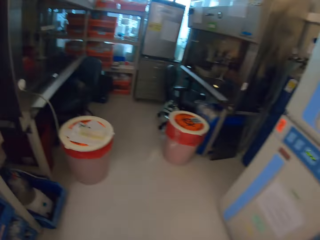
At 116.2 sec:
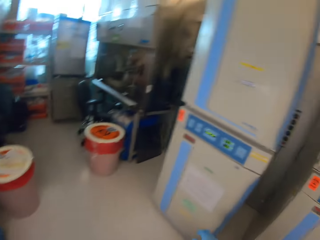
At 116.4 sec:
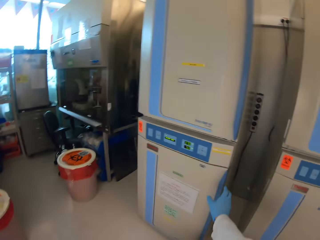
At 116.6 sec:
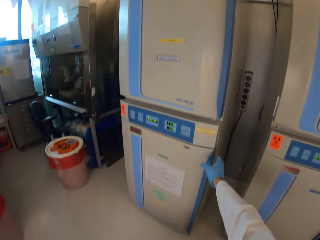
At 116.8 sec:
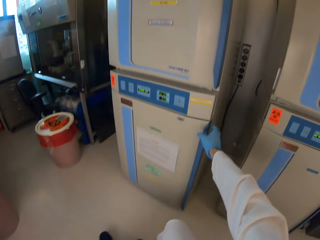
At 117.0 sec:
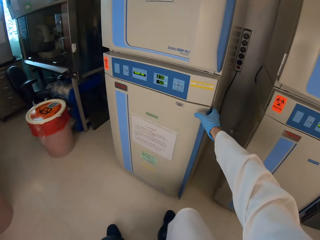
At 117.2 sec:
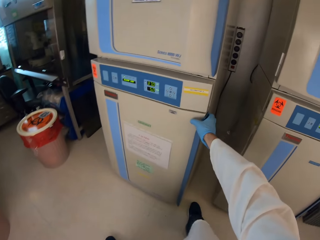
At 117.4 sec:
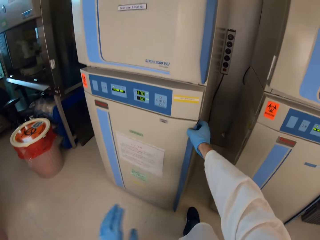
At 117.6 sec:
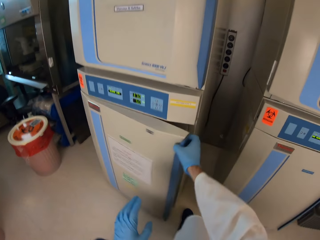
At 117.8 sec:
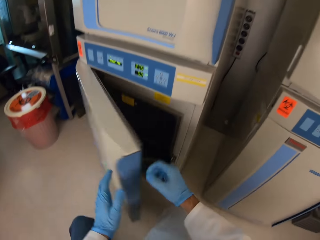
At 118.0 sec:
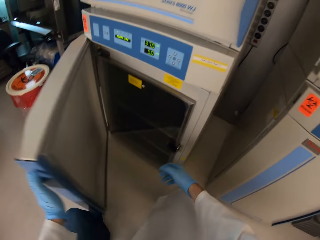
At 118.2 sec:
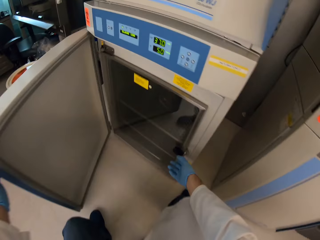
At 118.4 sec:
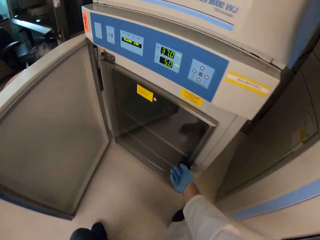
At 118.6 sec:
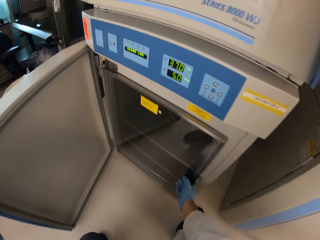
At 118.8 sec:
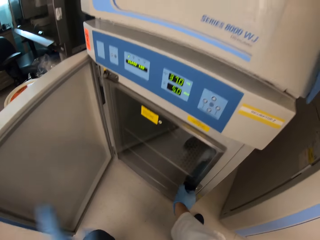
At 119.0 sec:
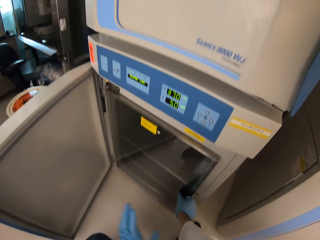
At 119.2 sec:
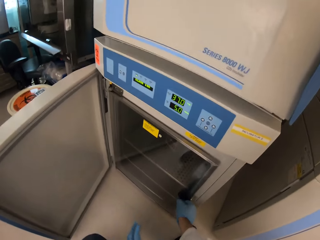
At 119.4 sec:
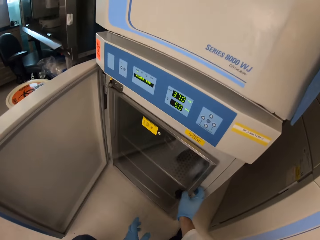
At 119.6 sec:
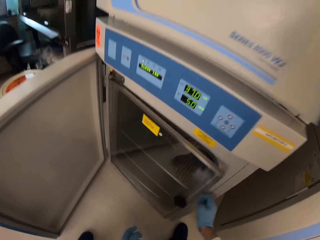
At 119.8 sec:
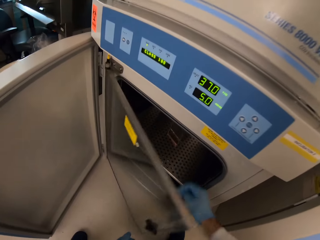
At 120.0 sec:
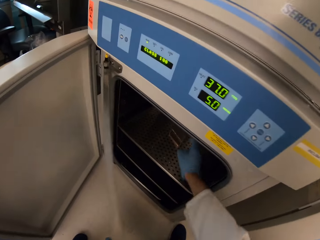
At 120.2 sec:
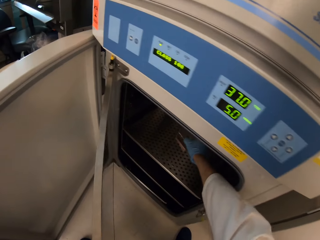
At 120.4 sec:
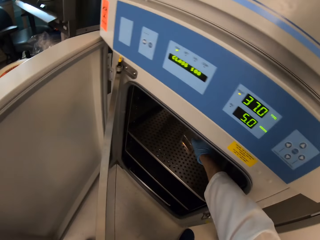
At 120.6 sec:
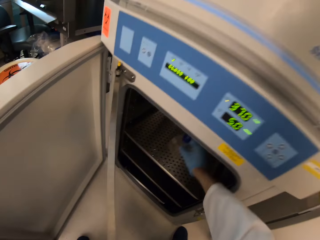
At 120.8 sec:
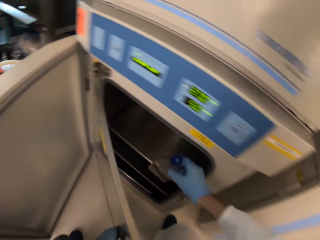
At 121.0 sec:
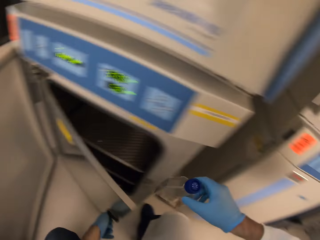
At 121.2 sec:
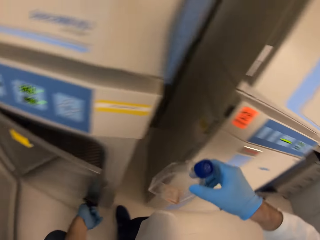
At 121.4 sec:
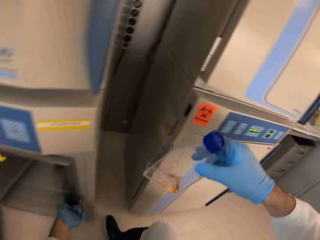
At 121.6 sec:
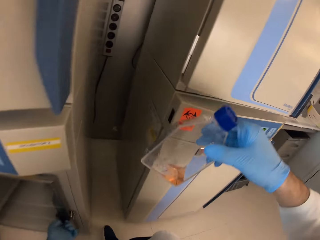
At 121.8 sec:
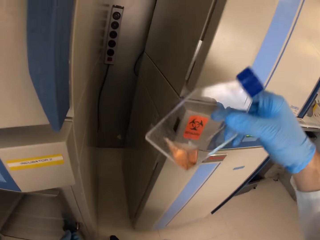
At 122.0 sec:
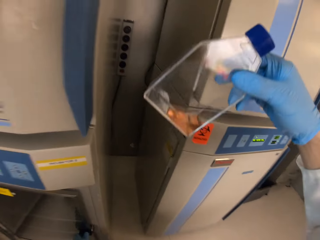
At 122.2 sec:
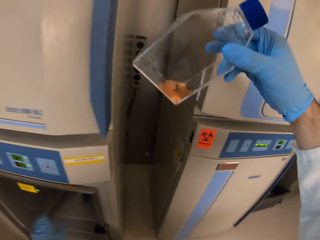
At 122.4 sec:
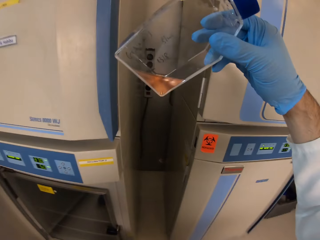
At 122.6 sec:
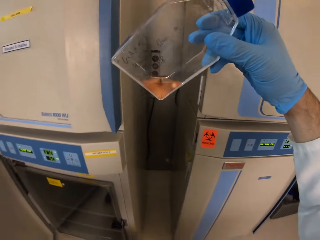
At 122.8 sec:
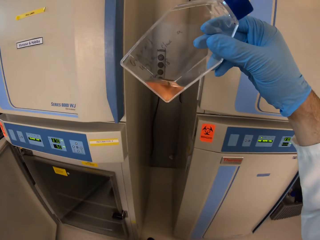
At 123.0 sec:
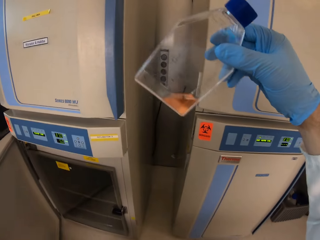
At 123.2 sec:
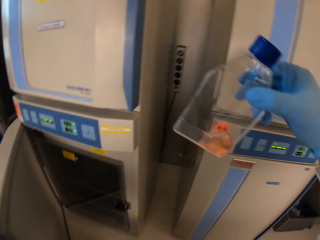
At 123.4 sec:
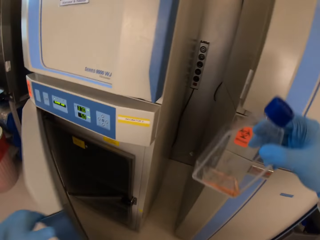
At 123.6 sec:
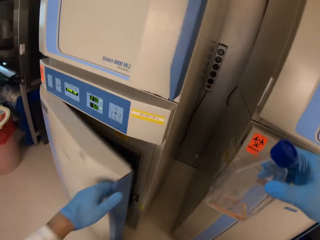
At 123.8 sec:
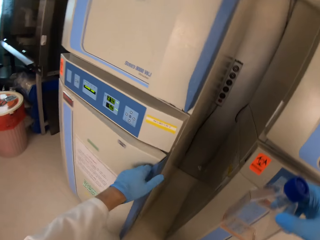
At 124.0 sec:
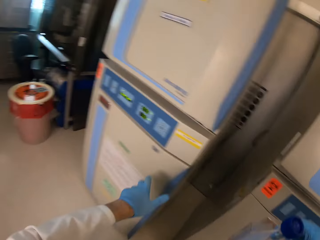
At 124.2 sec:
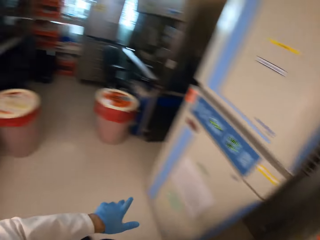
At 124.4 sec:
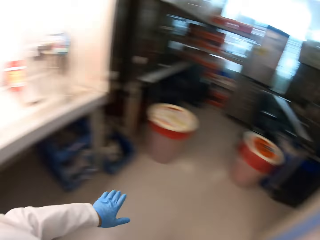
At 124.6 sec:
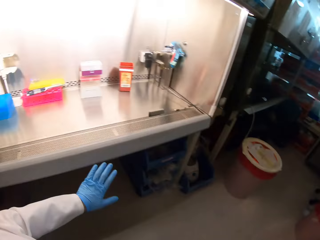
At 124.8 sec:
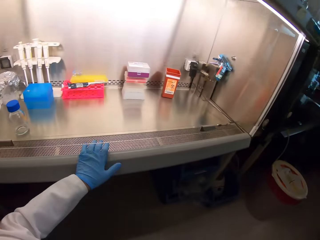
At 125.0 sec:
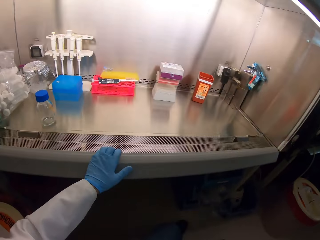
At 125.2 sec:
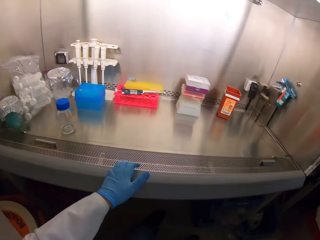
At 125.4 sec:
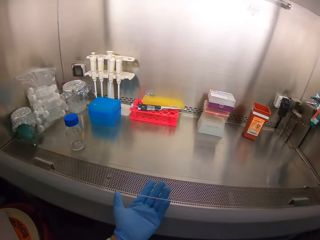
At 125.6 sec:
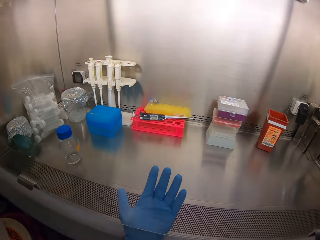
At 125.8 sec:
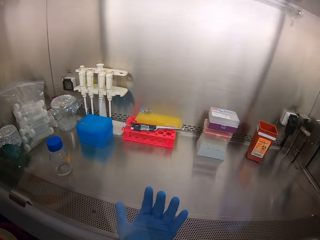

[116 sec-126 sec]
The camera wearer sits down. They open a drawer. They open the fridge. They take a bottle from the cabinet. They look at the bottle. They close the fridge.

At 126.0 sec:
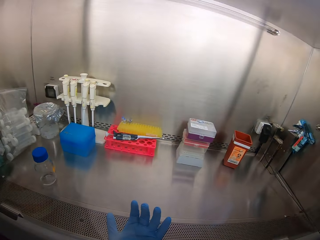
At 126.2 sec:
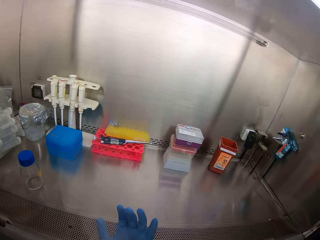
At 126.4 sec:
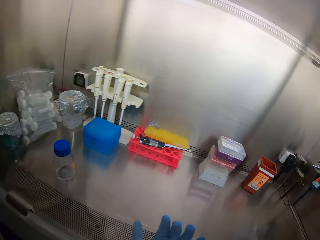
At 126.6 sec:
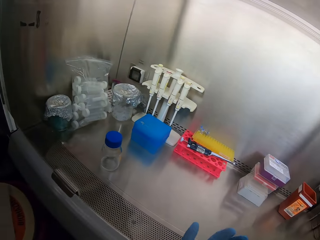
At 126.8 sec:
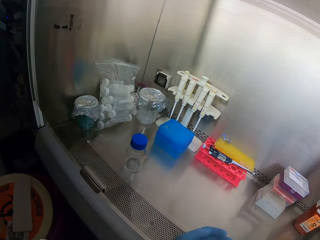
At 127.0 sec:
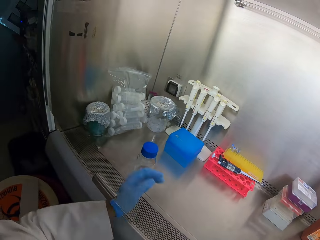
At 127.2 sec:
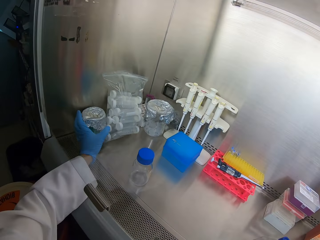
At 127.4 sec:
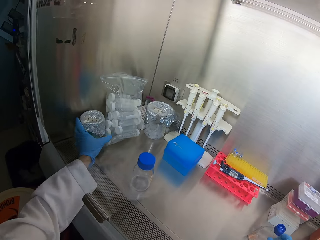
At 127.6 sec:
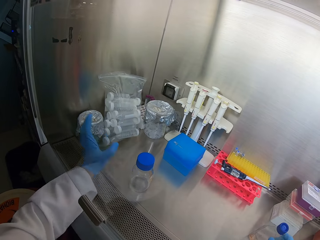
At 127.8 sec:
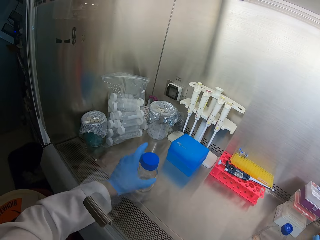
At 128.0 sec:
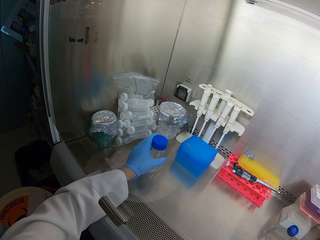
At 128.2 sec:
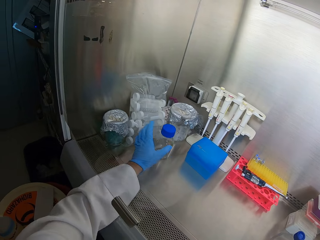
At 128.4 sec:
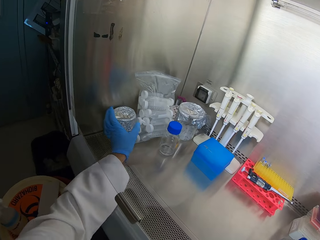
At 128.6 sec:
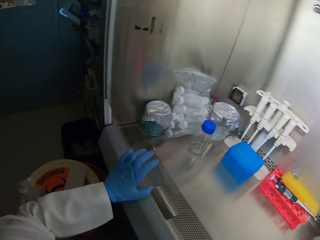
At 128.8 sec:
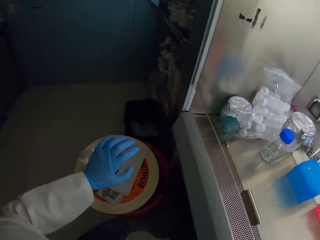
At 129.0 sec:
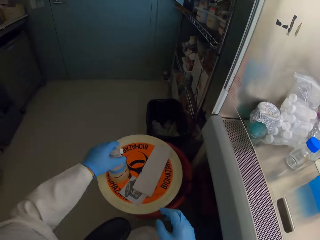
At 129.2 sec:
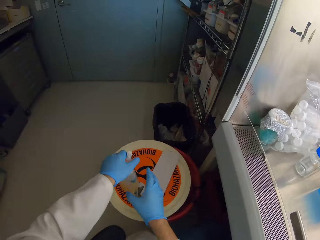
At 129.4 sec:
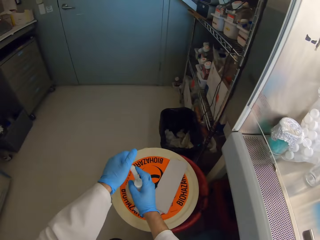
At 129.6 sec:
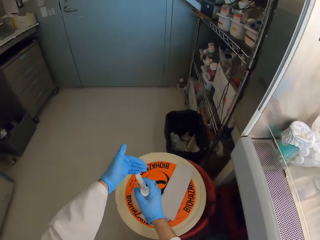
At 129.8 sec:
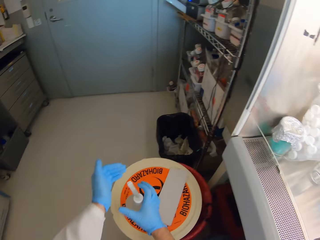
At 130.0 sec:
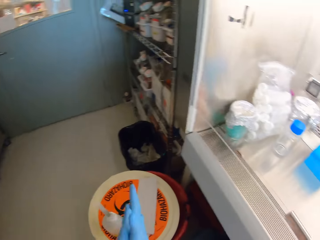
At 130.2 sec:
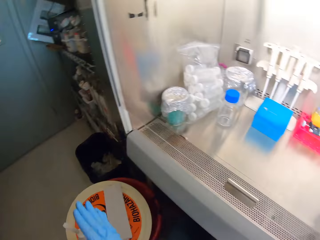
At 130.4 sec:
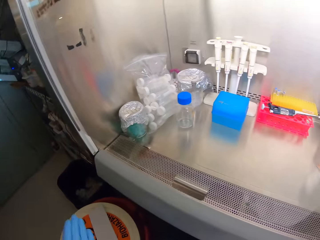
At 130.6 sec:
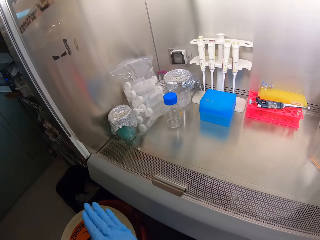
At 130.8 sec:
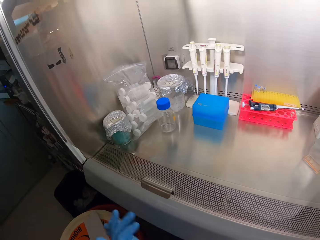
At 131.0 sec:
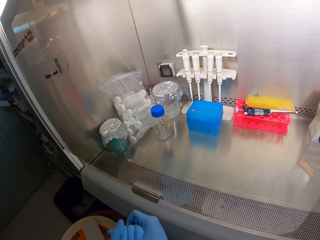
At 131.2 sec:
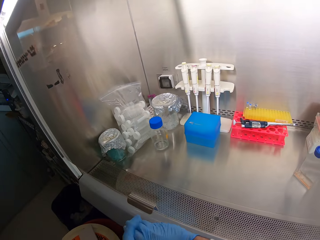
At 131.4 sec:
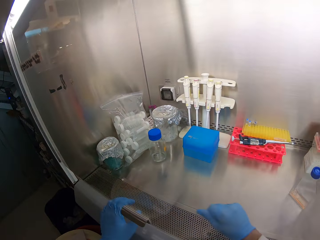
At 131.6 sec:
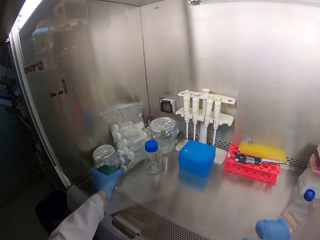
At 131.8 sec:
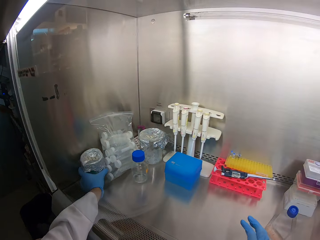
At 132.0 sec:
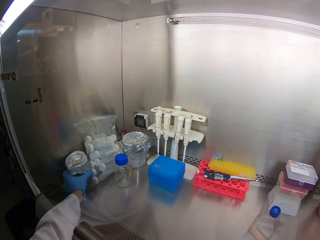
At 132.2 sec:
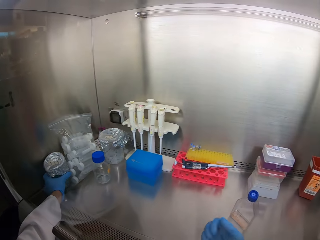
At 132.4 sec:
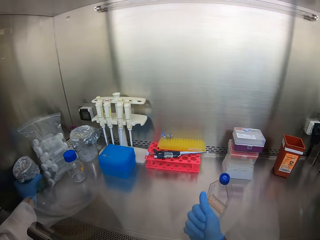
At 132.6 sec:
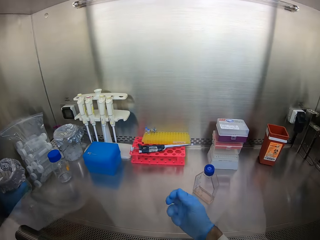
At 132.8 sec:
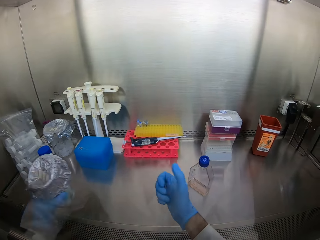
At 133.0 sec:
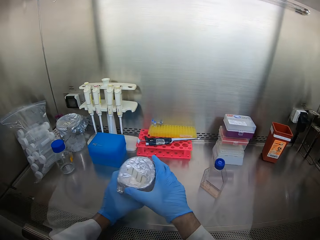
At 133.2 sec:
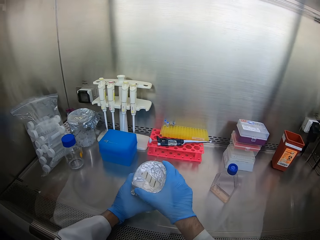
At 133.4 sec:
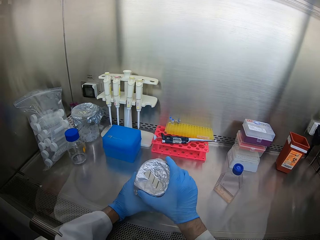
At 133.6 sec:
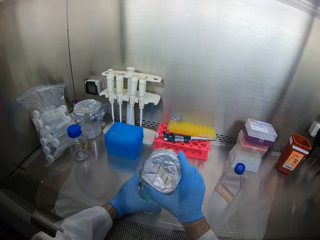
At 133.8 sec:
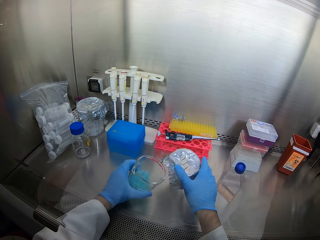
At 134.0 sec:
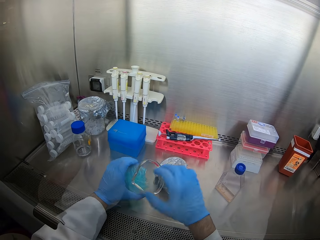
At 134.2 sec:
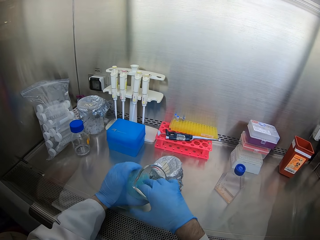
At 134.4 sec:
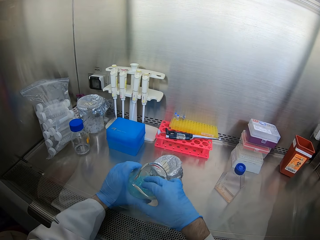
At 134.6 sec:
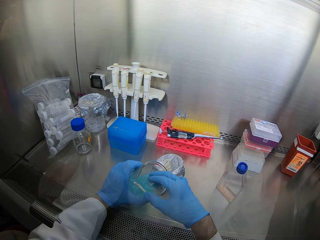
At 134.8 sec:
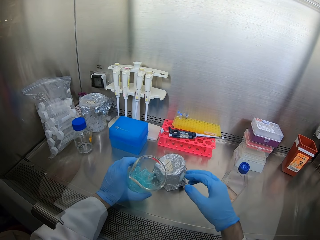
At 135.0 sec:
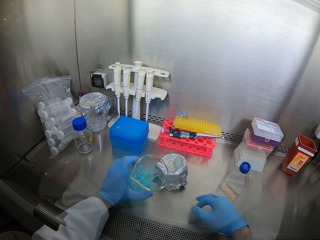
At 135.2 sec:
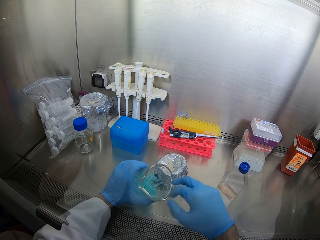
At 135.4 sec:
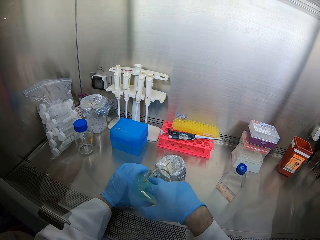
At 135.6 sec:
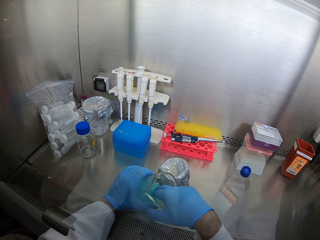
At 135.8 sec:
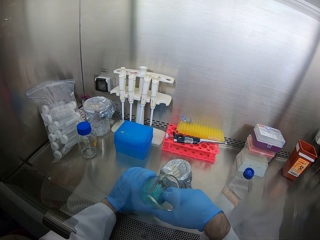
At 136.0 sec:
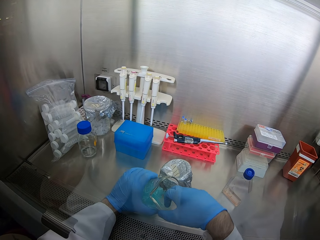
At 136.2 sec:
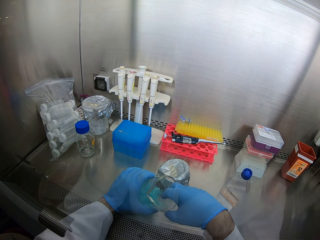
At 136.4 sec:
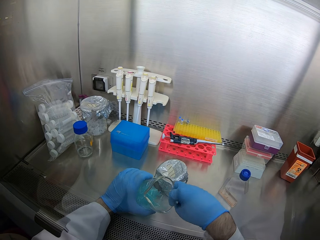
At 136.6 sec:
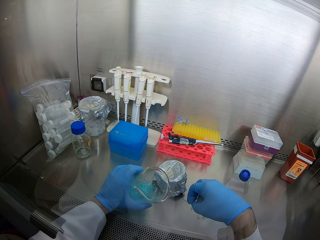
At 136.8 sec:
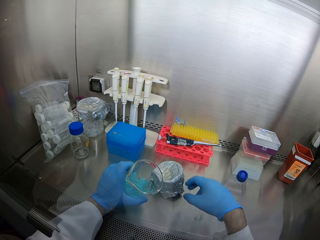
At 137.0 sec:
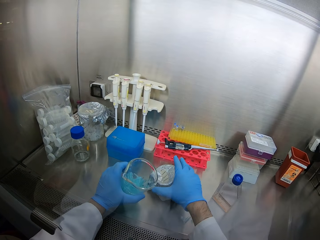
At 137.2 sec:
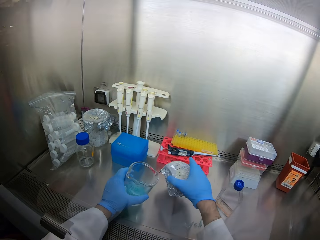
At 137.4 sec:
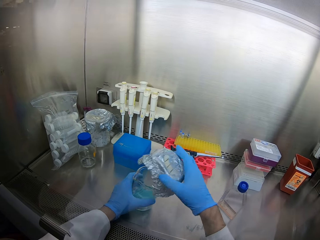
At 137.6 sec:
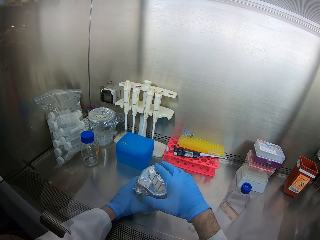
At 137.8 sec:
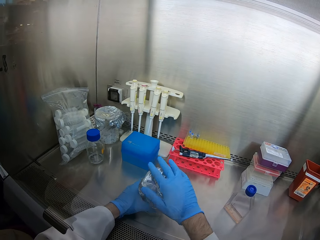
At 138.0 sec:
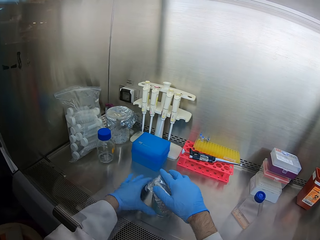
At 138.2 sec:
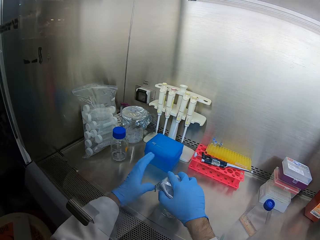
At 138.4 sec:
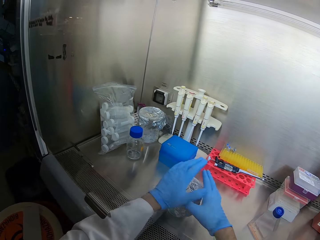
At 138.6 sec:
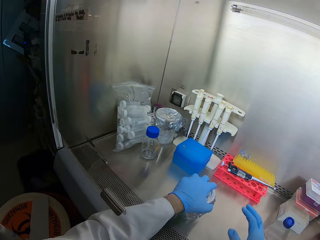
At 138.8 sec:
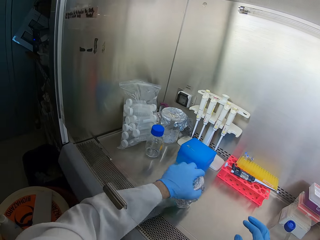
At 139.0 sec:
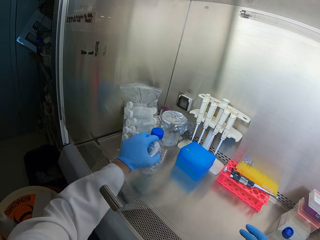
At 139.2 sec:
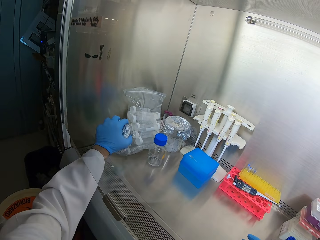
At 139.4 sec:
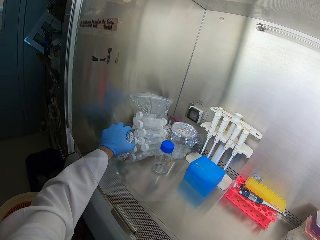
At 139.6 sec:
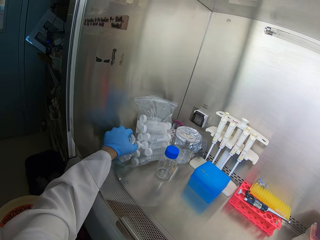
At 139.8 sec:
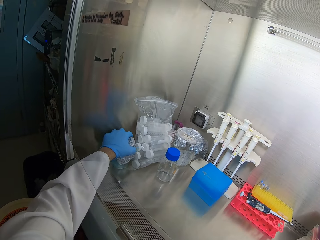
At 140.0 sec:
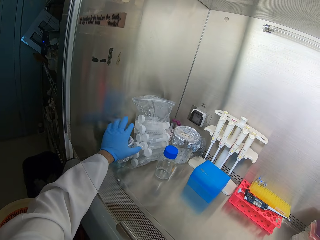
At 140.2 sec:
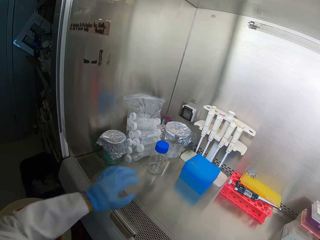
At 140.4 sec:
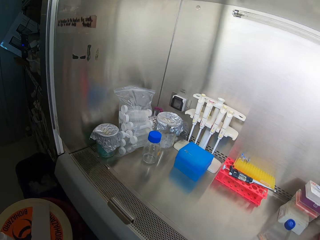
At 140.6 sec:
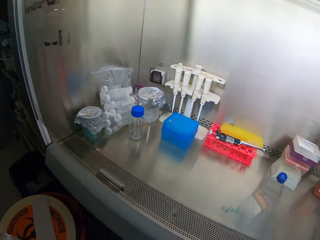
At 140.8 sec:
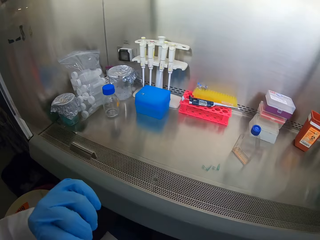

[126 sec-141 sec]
The camera wearer turns around. He clears the surface. He moves a glass can. He sanitizes his hands. He picks up the glass can. He opens the glass can. He puts down the glass can cover. He picks cotton from the glass can. He covers the glass can. He puts down the glass can.
